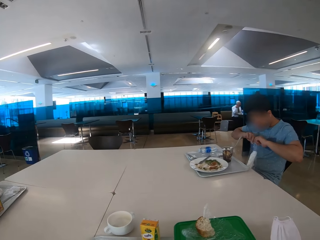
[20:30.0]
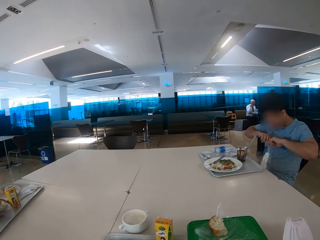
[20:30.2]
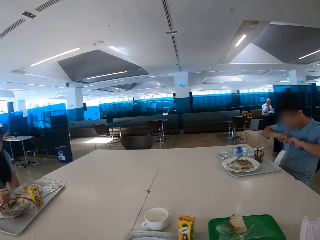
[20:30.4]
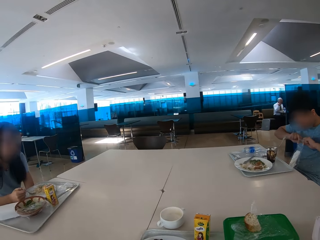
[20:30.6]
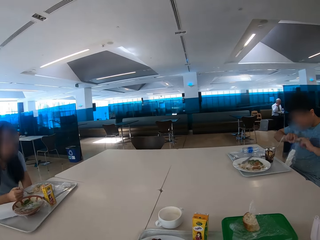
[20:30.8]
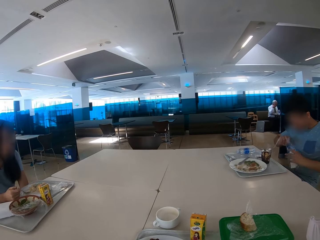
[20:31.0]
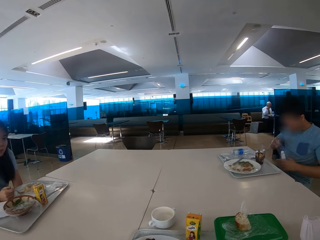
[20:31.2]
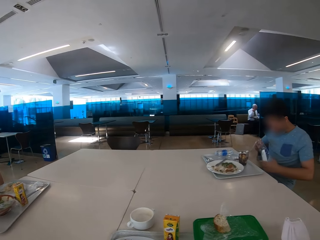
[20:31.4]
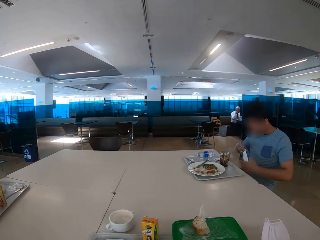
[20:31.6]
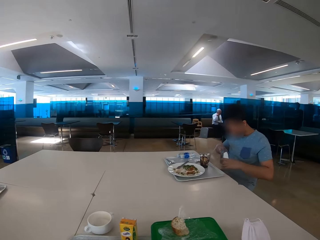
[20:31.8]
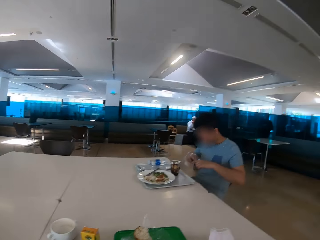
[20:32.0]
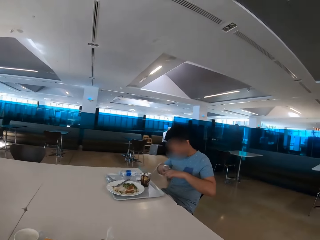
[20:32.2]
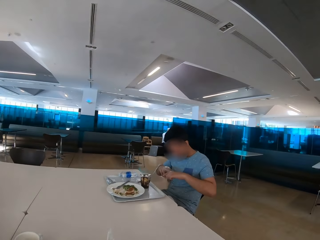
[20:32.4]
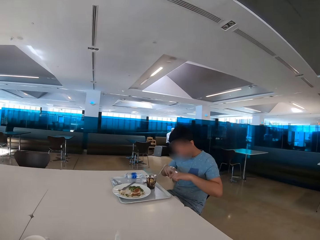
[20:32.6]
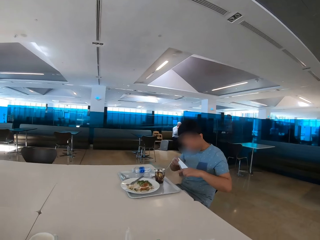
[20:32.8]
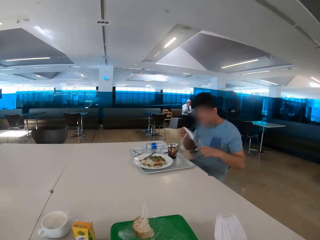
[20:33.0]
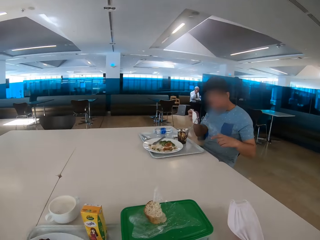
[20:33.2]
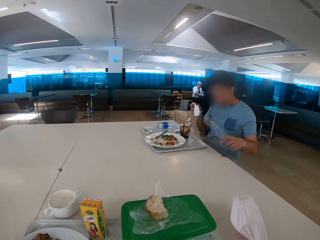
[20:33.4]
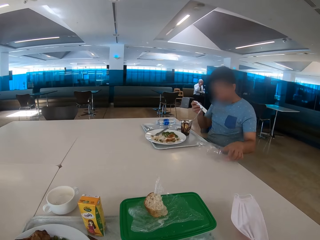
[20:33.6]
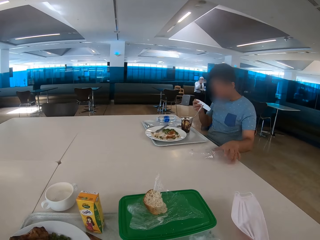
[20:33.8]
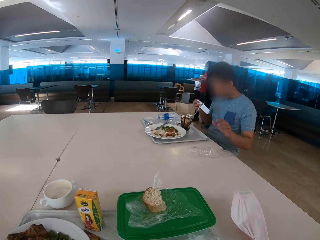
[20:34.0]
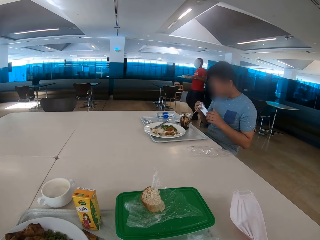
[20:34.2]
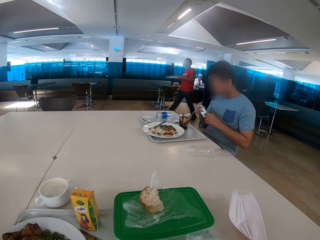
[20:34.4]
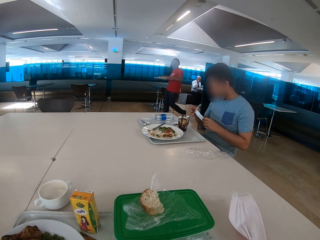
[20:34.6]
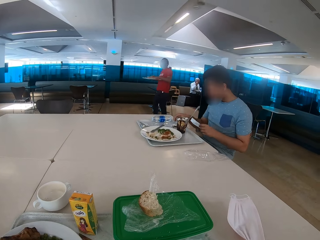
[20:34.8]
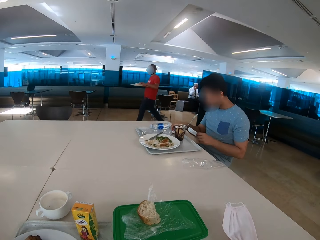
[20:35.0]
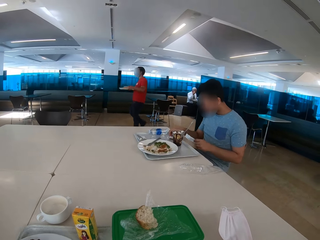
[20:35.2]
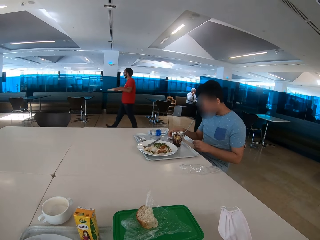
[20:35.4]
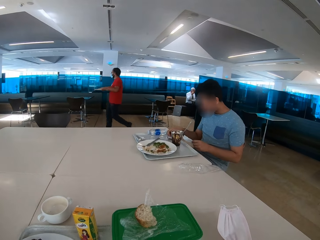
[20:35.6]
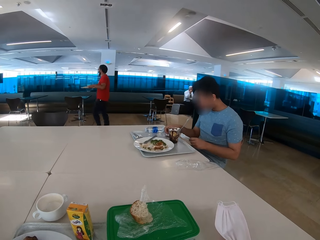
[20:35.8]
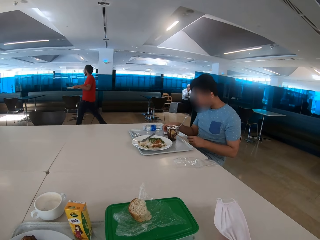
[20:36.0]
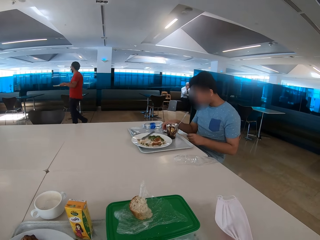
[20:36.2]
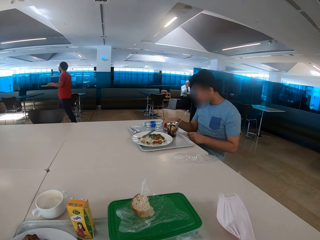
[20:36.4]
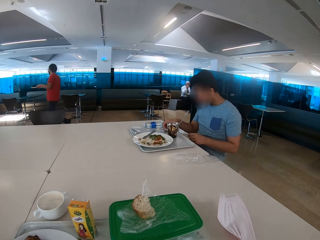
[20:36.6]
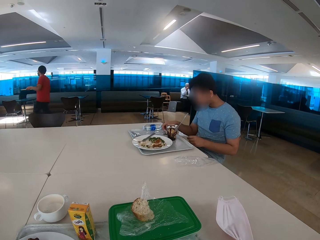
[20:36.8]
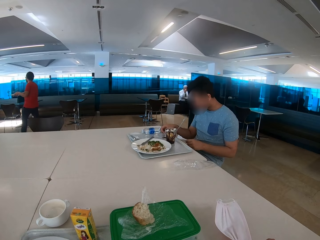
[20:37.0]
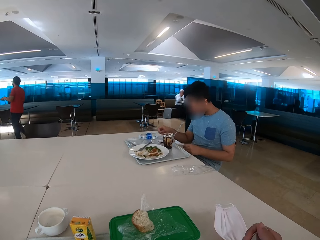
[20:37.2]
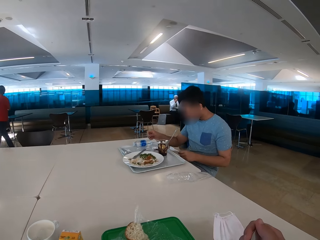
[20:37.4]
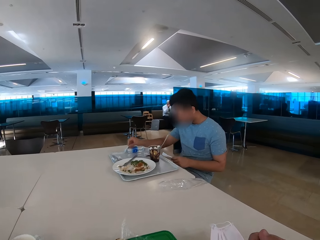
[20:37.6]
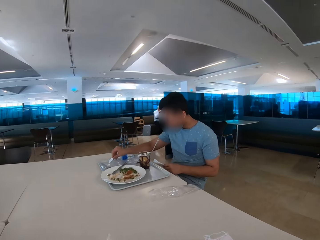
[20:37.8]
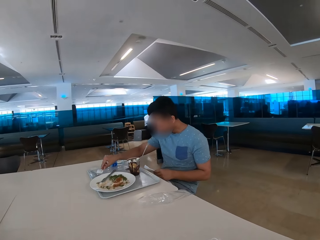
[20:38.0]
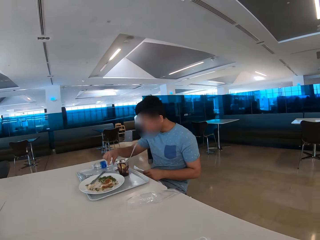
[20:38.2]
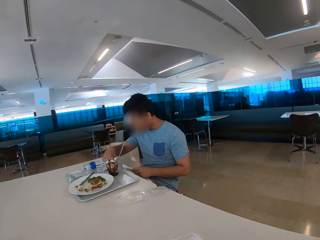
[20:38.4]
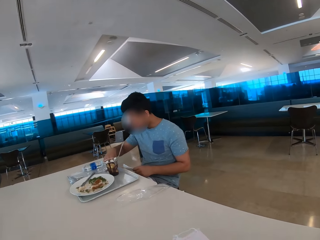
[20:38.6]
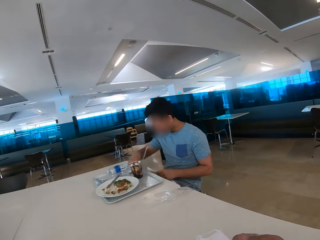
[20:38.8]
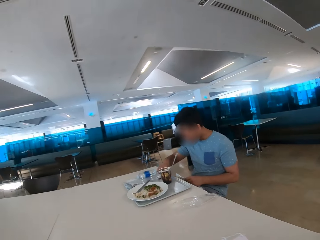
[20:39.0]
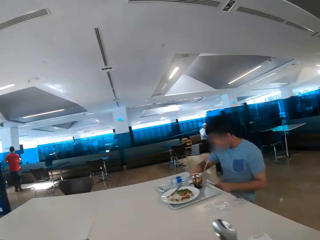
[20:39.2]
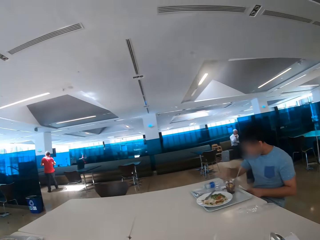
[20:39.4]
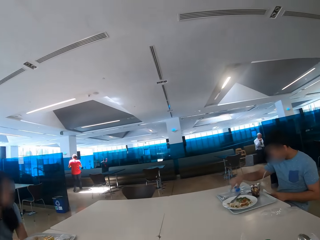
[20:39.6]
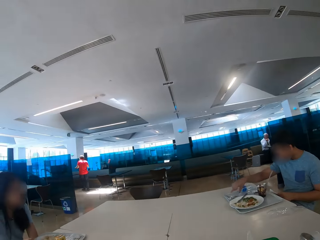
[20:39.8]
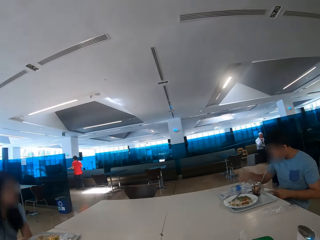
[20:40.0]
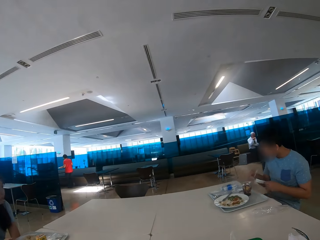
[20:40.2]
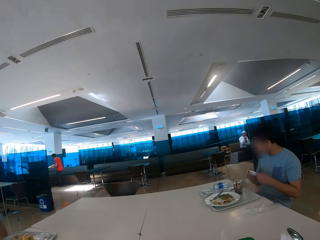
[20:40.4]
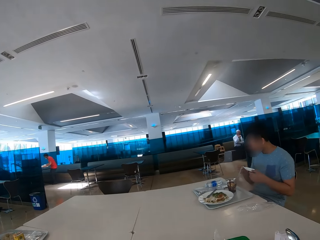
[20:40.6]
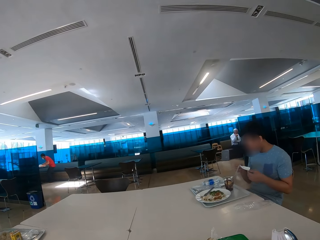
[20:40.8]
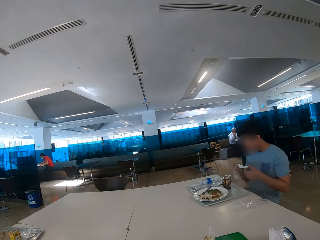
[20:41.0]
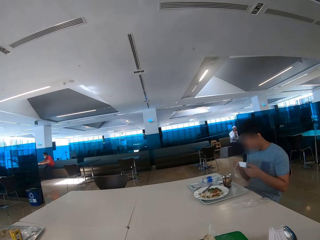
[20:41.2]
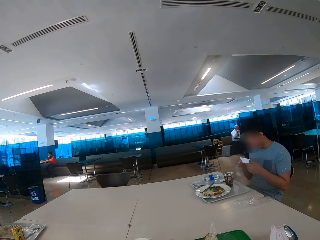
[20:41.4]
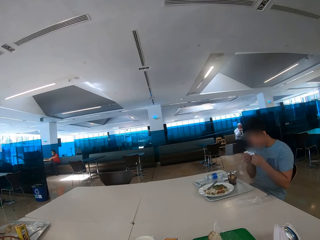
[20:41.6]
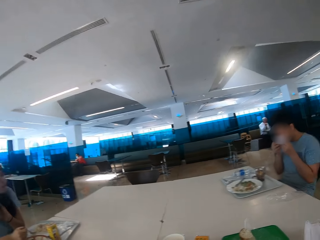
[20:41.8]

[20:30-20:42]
The camera wearer looks at the food. A person removes a tissue from the paper. The camera wearer puts the paper down. They put the paper down again.

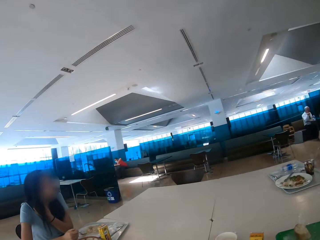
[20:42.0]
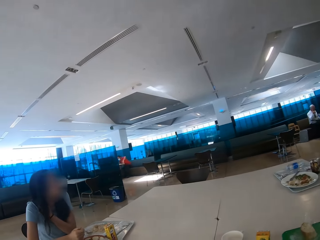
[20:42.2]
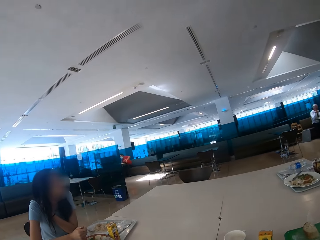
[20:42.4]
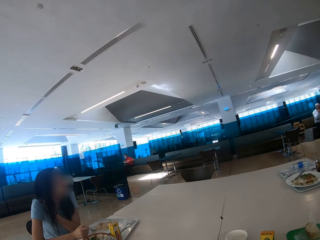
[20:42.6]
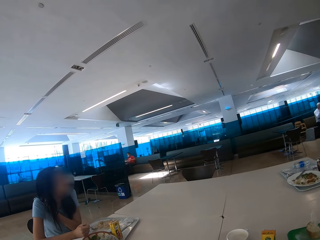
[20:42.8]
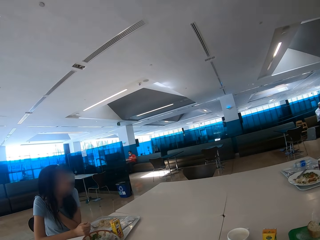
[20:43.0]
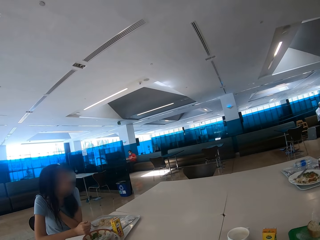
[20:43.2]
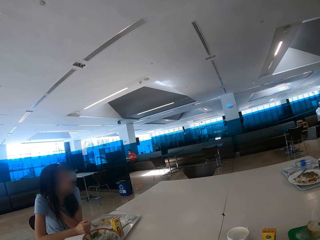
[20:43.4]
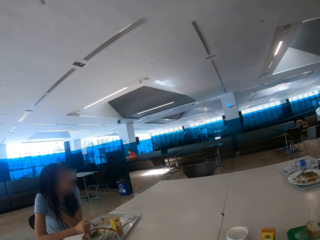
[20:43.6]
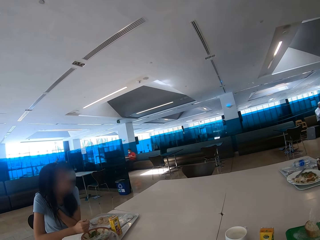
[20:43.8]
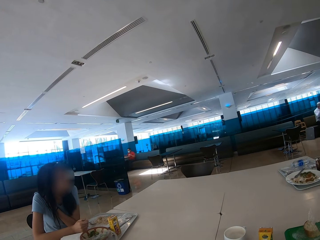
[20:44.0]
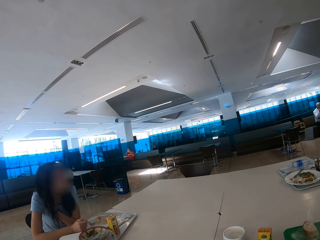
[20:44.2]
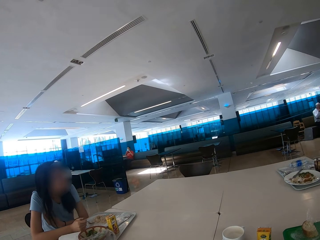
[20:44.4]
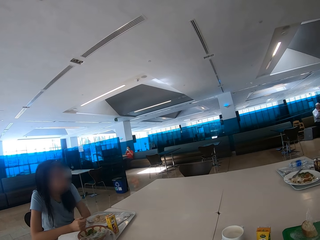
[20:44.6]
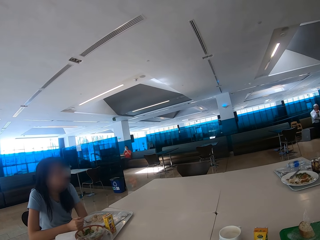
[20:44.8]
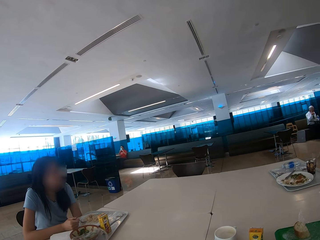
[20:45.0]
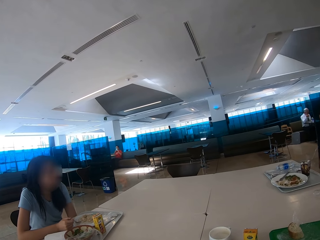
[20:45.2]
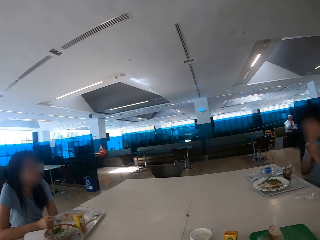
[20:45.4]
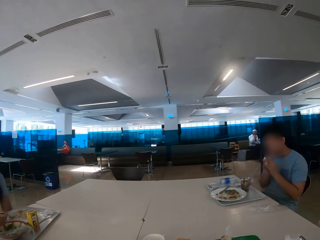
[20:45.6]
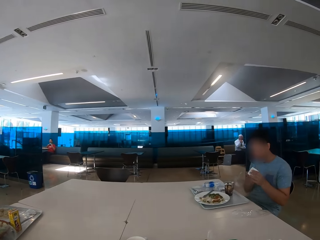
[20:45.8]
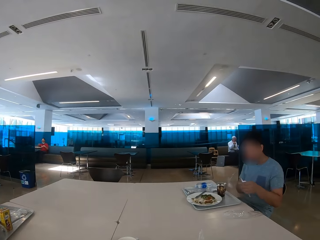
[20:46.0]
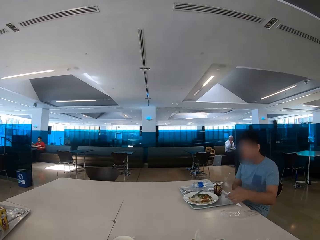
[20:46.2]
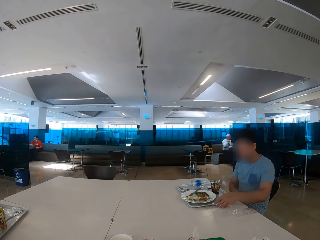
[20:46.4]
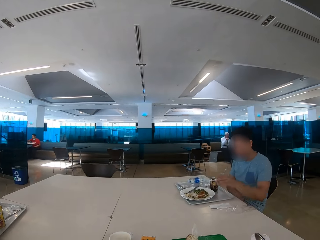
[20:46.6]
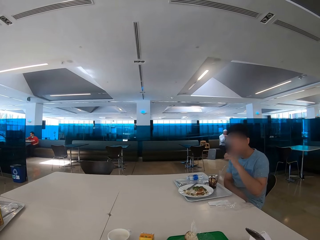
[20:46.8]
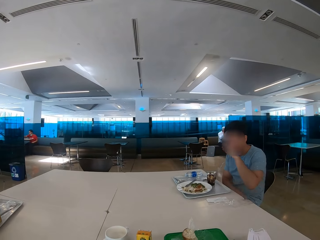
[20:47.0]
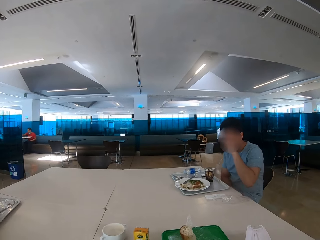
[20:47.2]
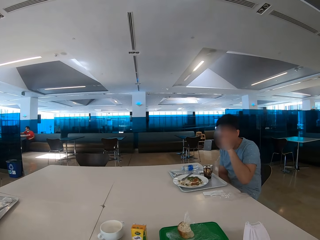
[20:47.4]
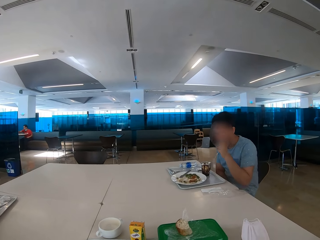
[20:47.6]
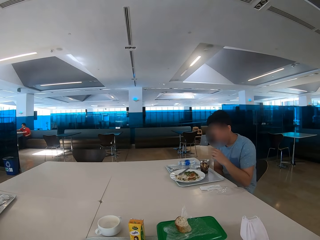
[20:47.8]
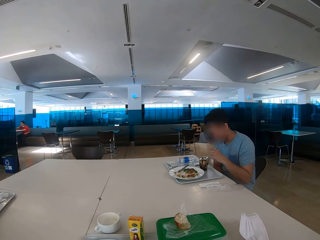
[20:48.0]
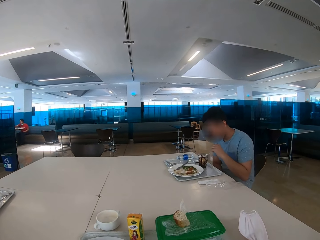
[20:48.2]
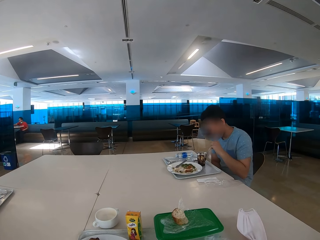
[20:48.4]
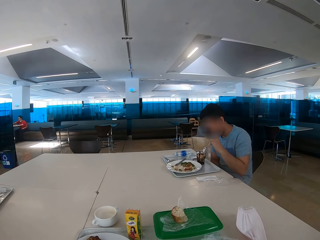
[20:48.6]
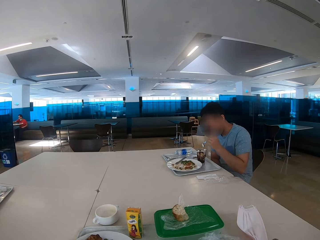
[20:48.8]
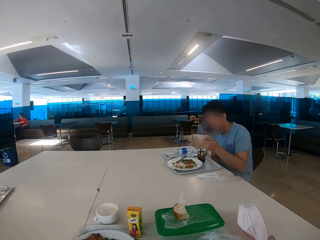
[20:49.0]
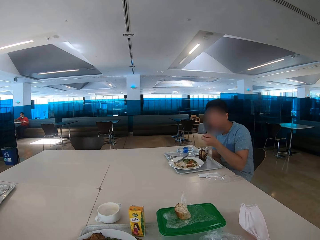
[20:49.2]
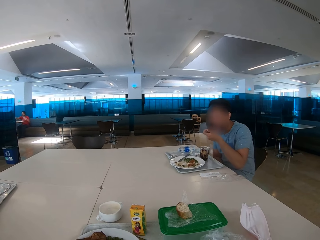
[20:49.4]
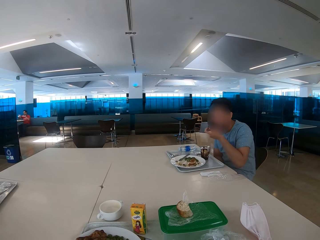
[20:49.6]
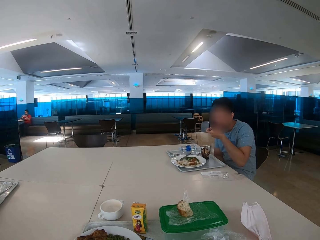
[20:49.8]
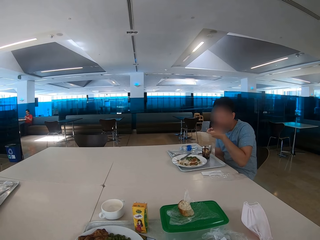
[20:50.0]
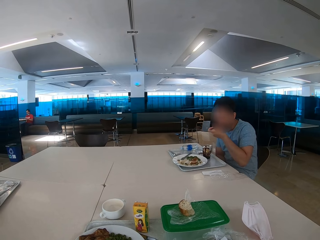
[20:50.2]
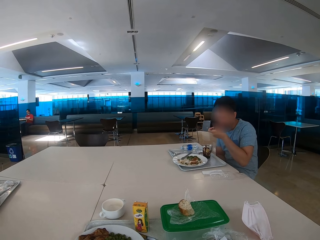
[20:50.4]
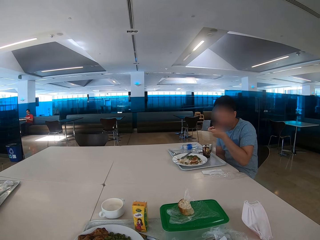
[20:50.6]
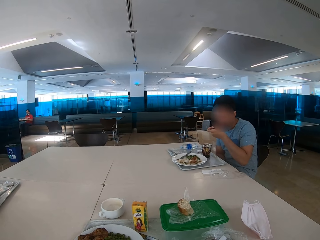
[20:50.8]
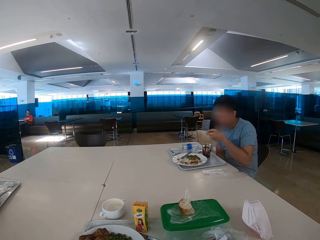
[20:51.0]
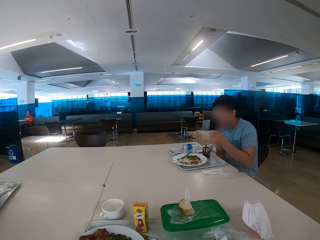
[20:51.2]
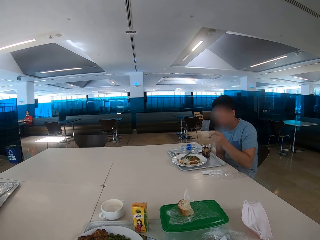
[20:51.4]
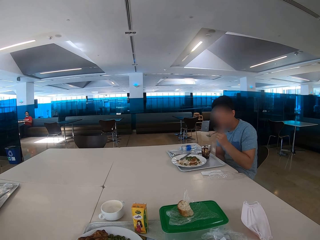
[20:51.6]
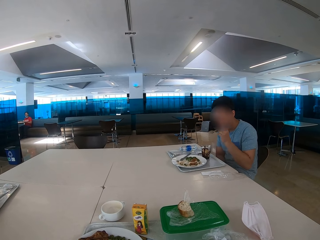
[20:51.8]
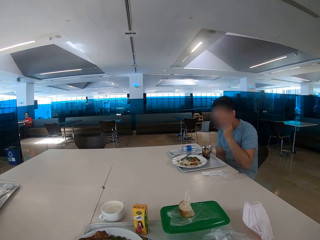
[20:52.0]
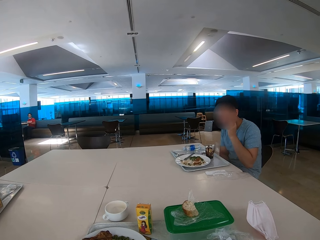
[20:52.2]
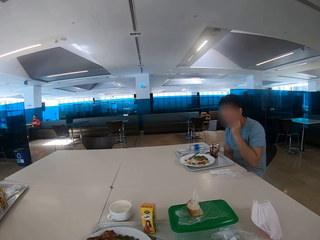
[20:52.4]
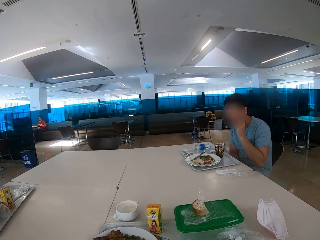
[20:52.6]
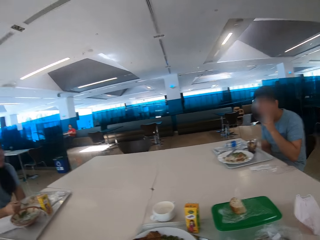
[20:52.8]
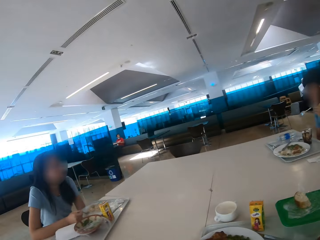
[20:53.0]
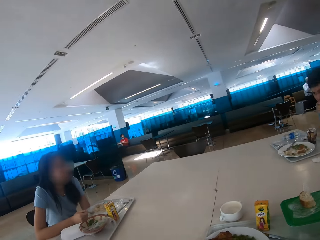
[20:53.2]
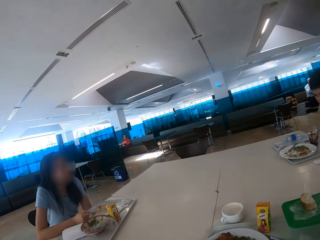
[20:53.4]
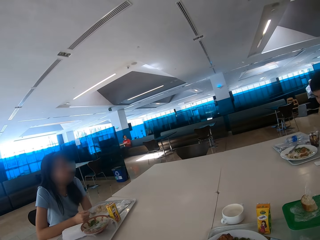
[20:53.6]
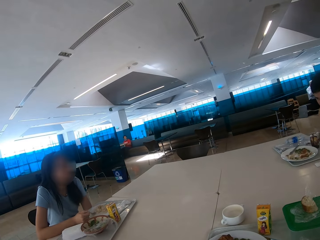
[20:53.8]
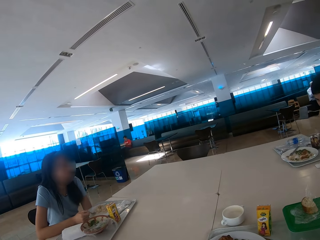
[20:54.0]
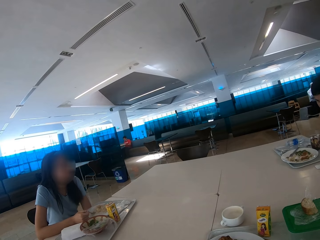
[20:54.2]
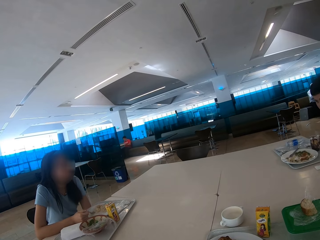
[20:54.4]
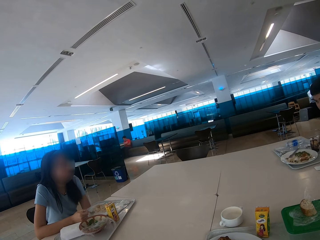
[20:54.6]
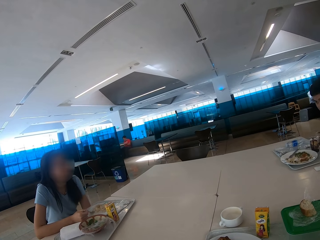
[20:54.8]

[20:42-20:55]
The camera wearer looks around the restaurant. A man wipes his mouth. A person puts the tissue on the table. The camera wearer puts the paper down. The person eats with a spoon. The camera wearer eats some food. Another person looks around.
